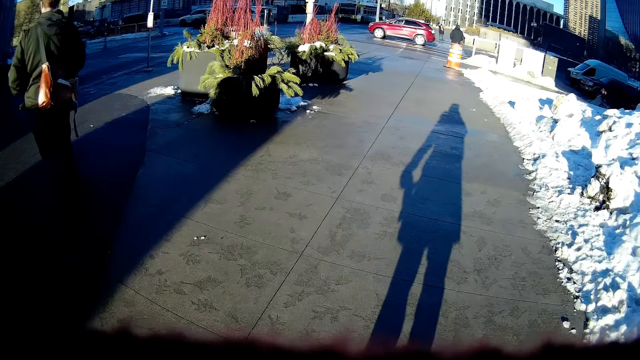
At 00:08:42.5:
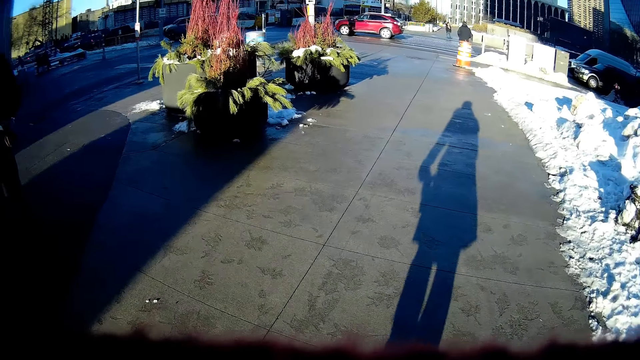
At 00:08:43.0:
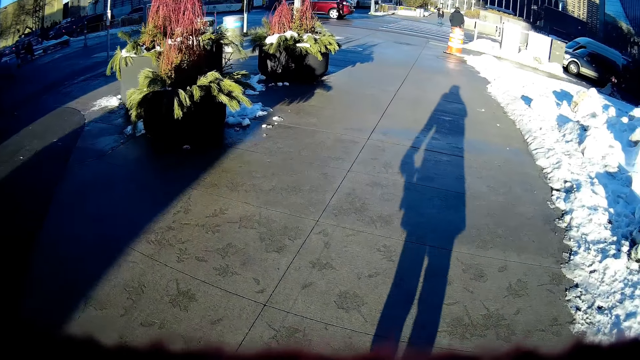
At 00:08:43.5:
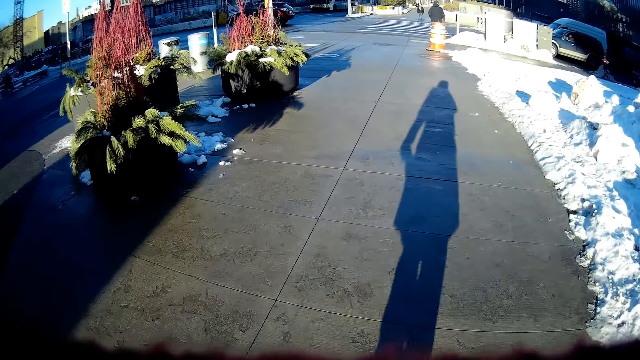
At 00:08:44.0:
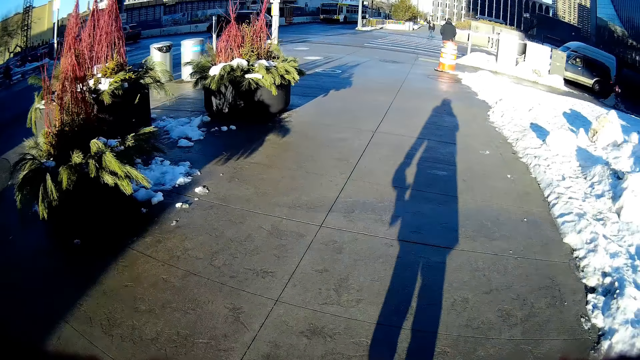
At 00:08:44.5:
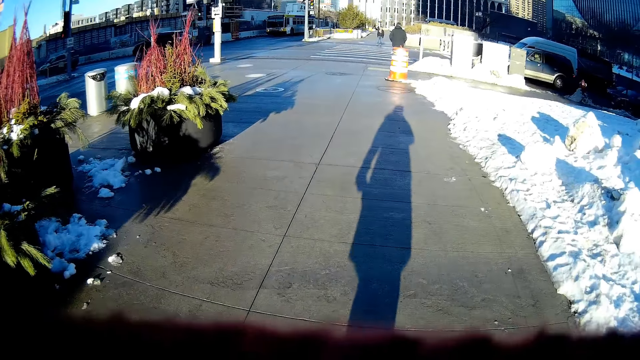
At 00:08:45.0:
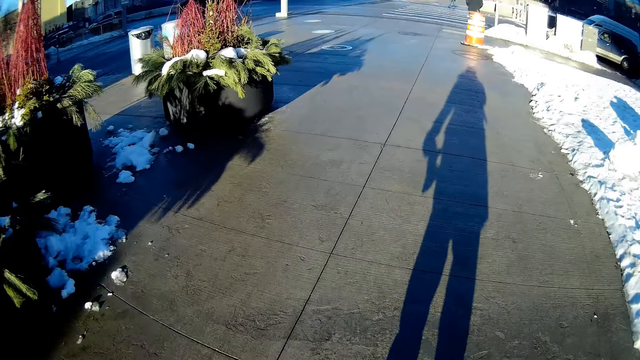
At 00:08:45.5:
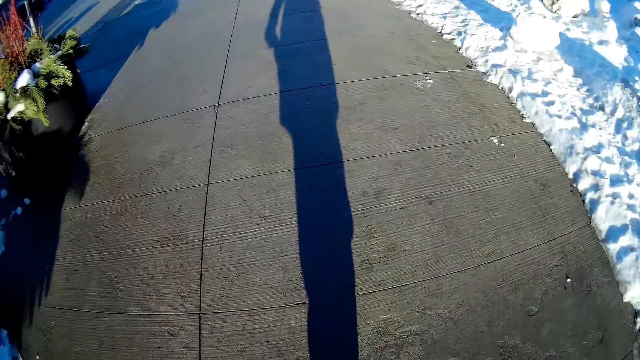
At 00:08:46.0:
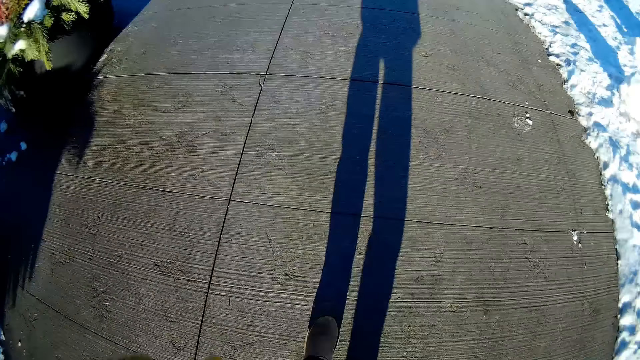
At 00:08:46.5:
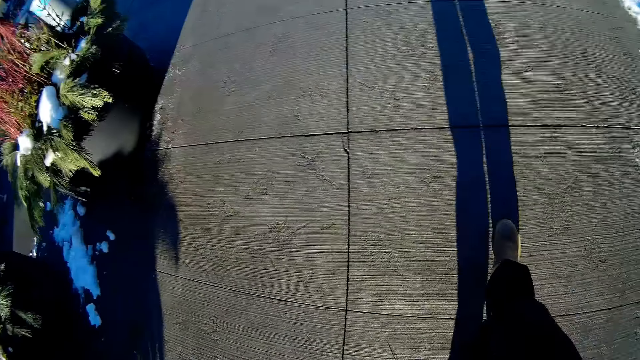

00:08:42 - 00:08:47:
The camera wearer walks past a man.

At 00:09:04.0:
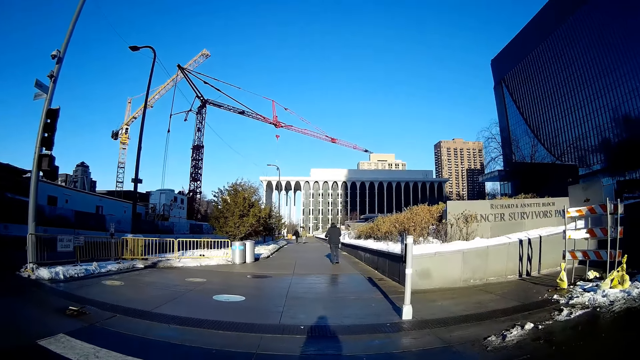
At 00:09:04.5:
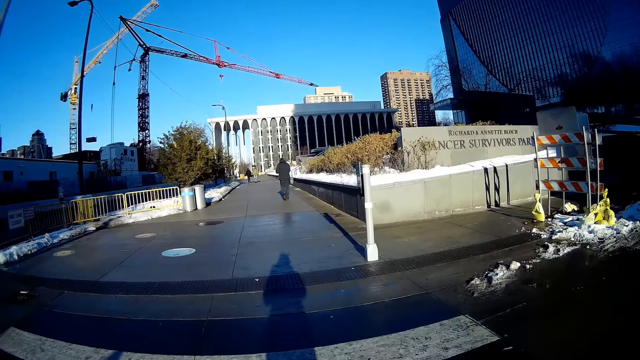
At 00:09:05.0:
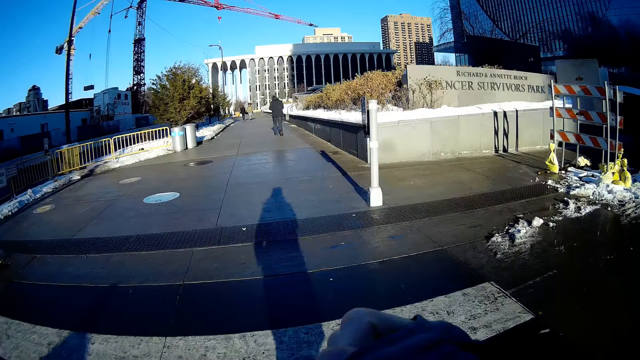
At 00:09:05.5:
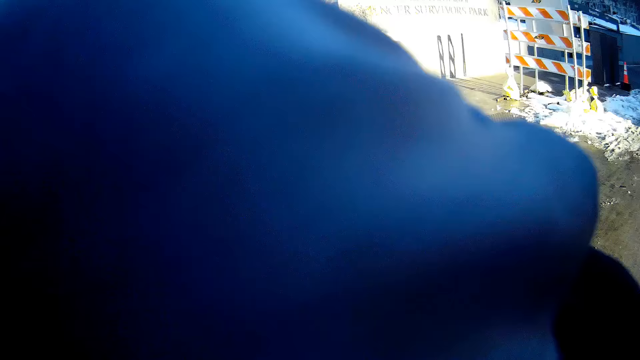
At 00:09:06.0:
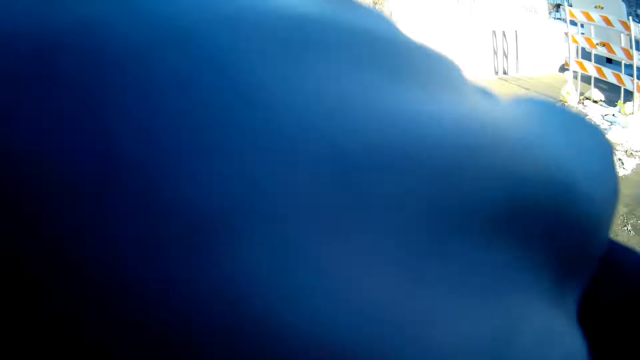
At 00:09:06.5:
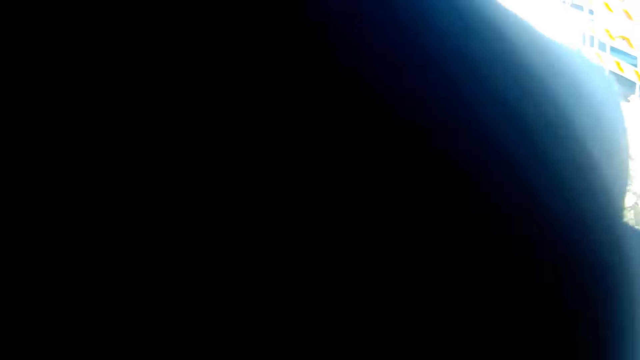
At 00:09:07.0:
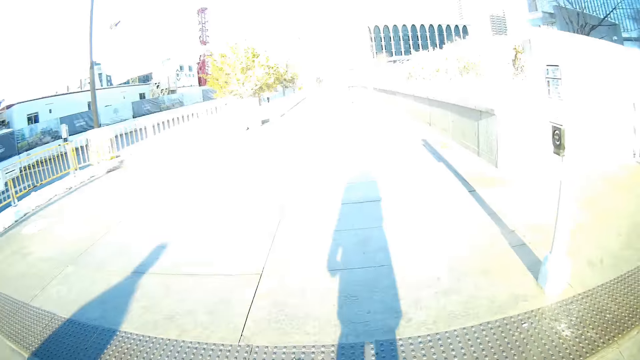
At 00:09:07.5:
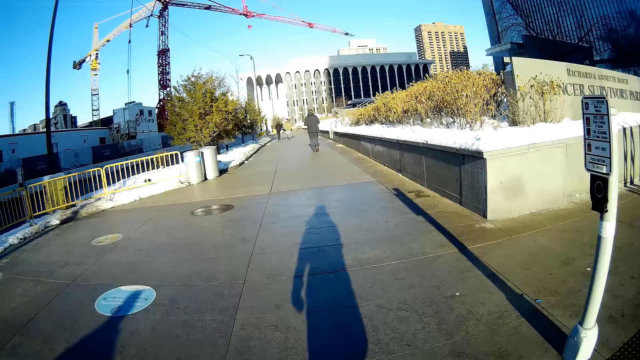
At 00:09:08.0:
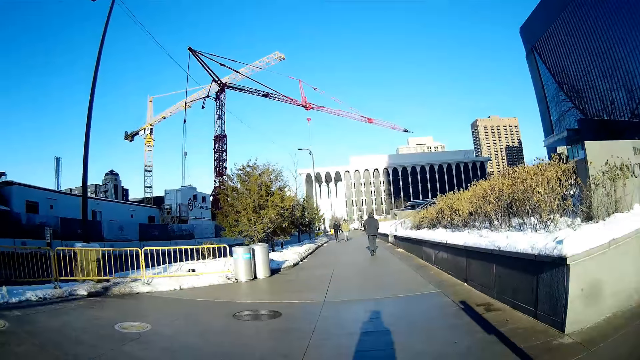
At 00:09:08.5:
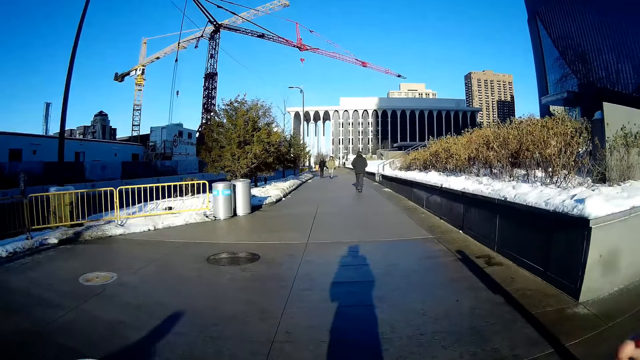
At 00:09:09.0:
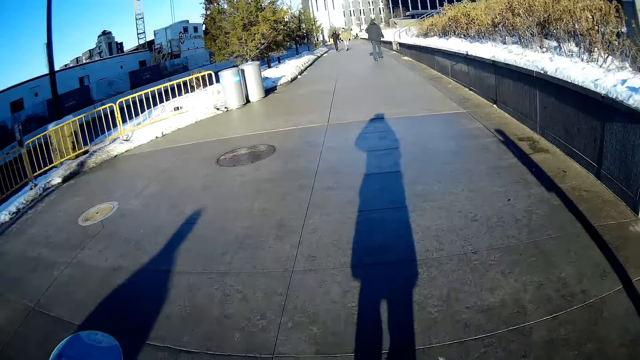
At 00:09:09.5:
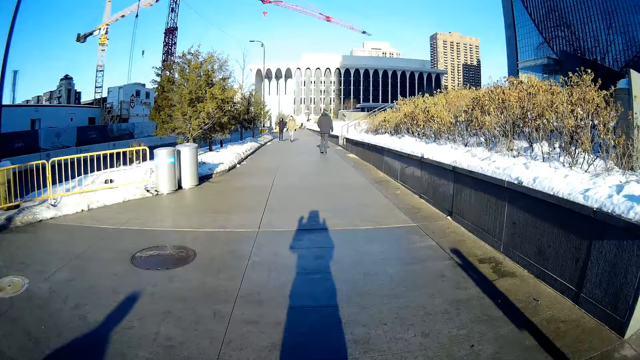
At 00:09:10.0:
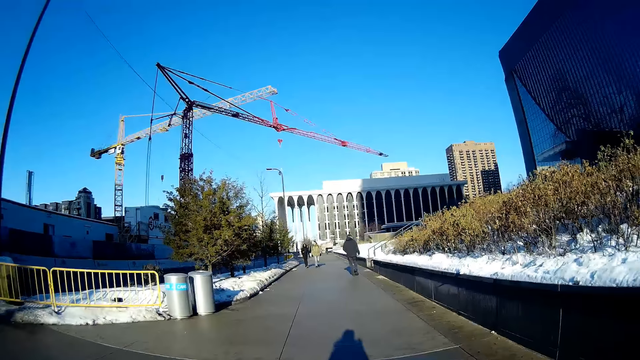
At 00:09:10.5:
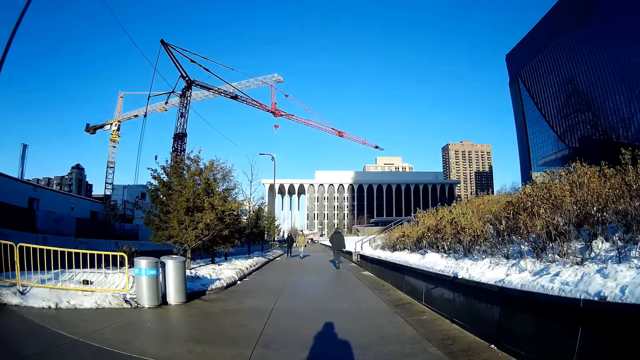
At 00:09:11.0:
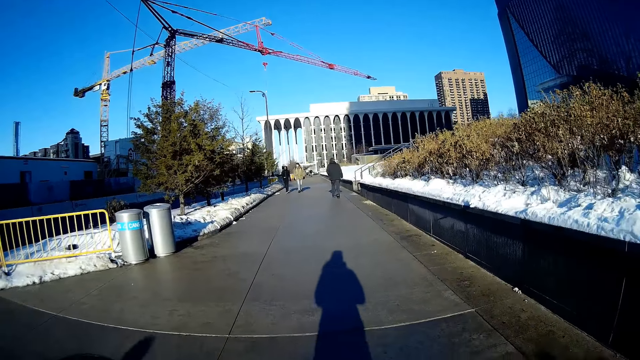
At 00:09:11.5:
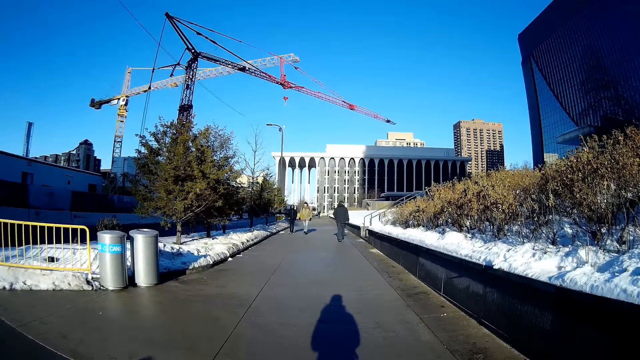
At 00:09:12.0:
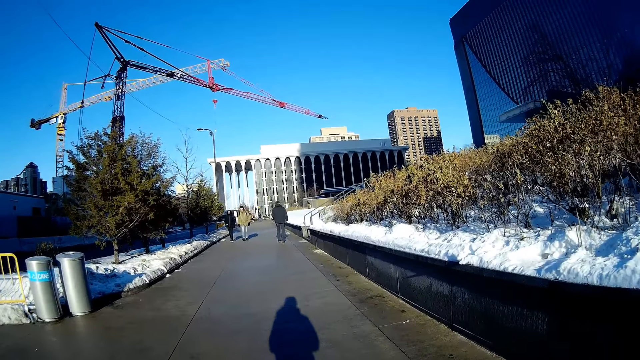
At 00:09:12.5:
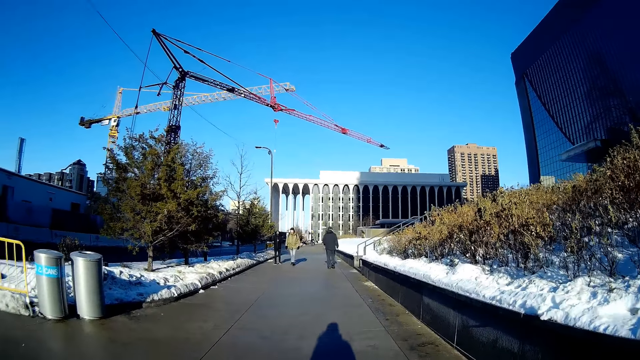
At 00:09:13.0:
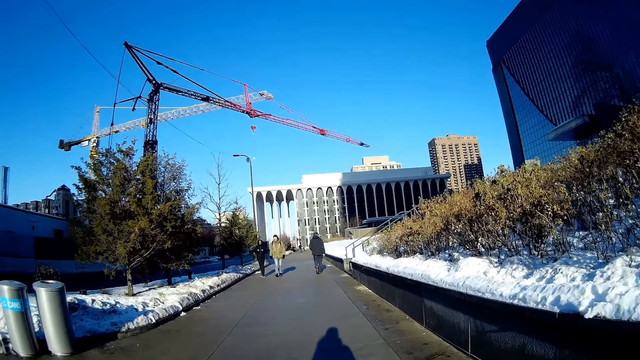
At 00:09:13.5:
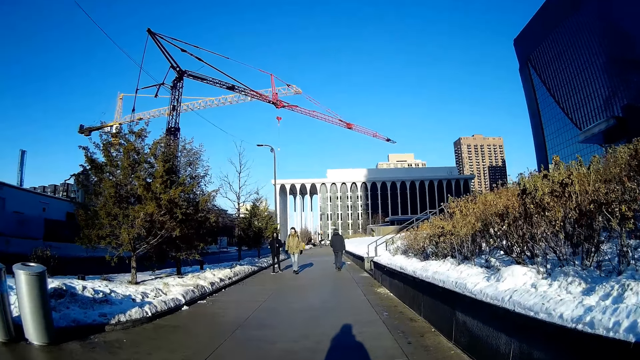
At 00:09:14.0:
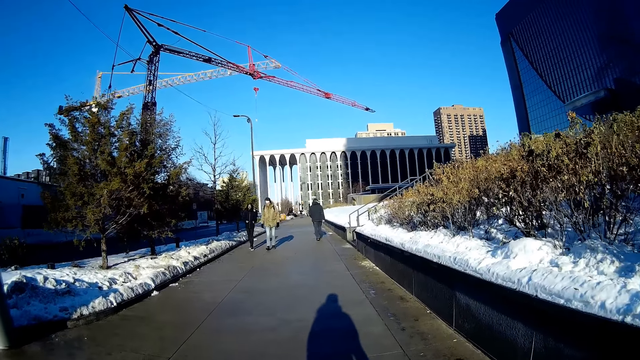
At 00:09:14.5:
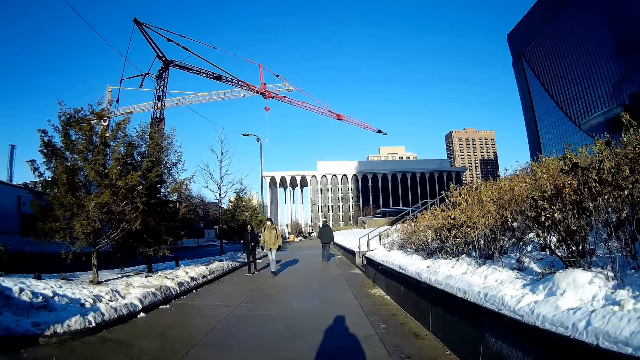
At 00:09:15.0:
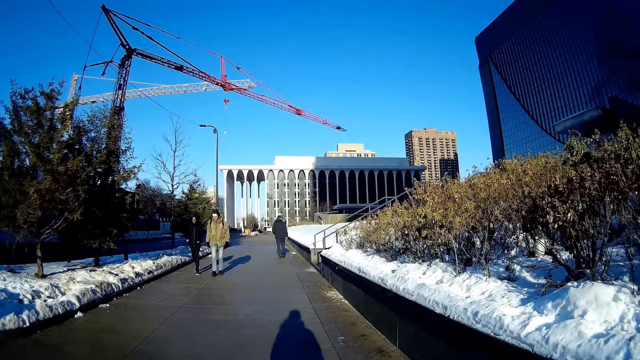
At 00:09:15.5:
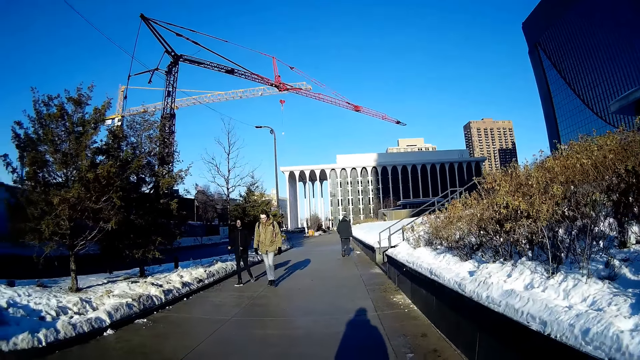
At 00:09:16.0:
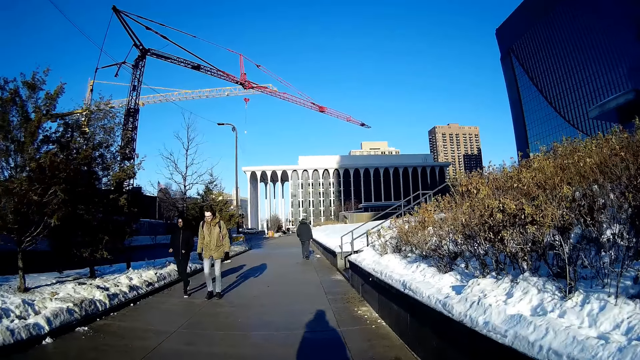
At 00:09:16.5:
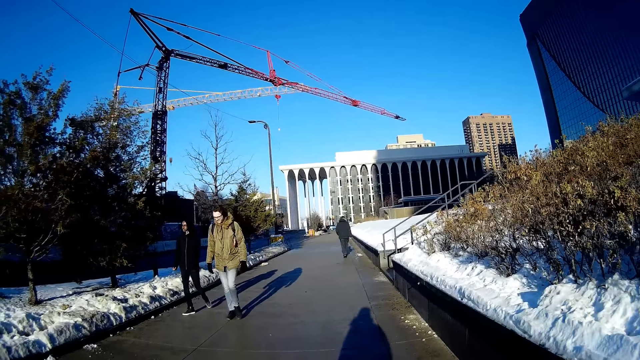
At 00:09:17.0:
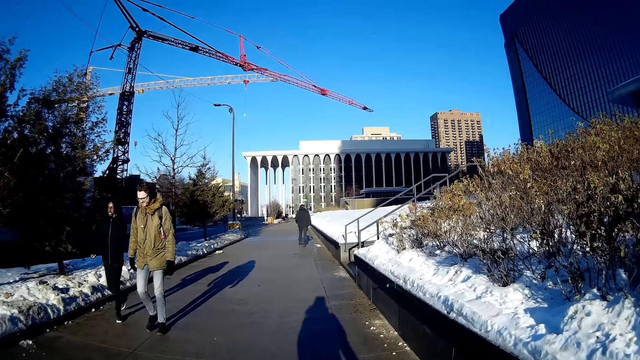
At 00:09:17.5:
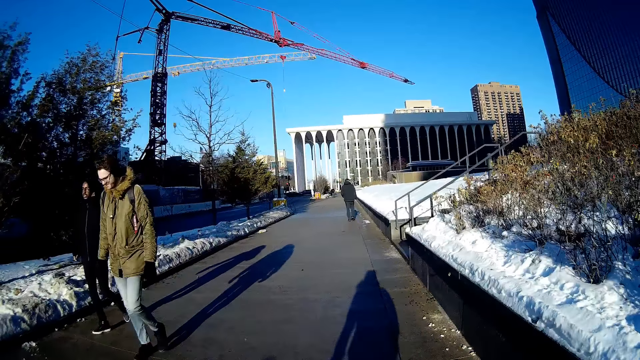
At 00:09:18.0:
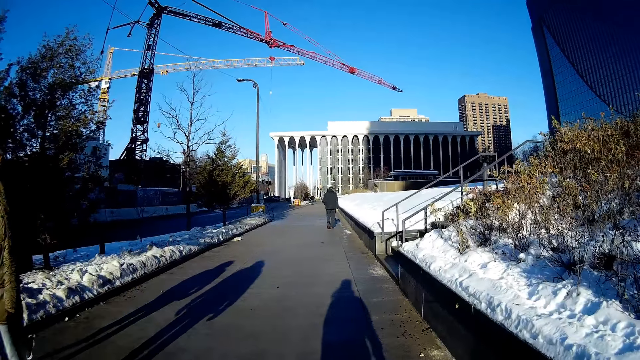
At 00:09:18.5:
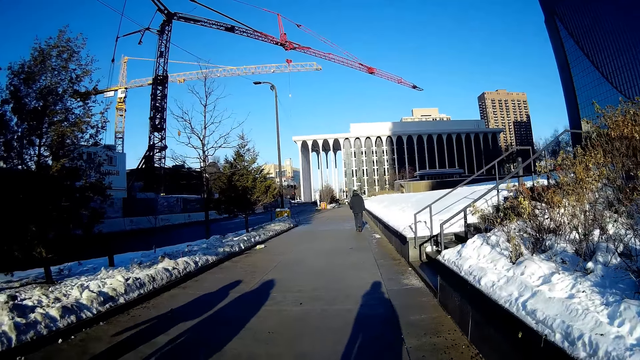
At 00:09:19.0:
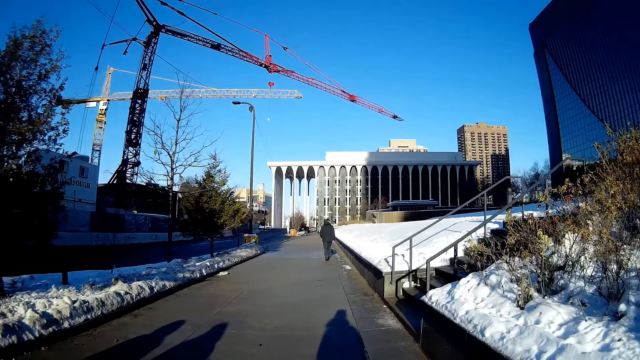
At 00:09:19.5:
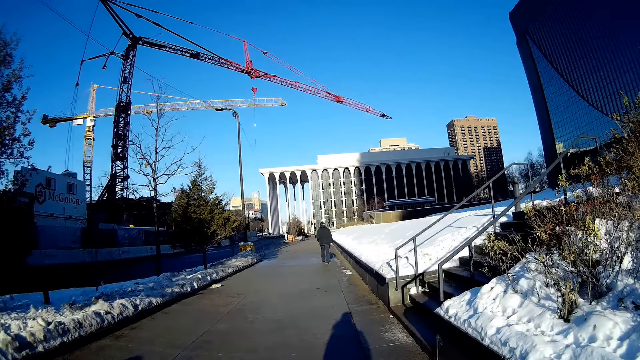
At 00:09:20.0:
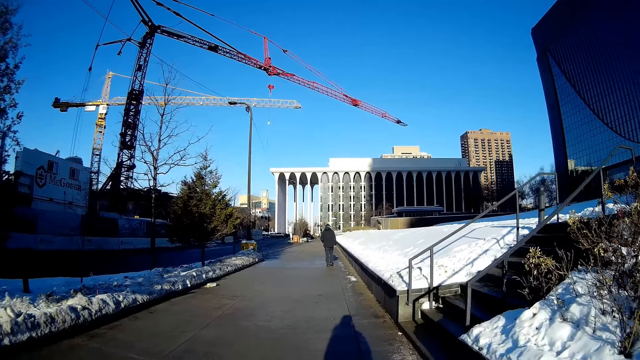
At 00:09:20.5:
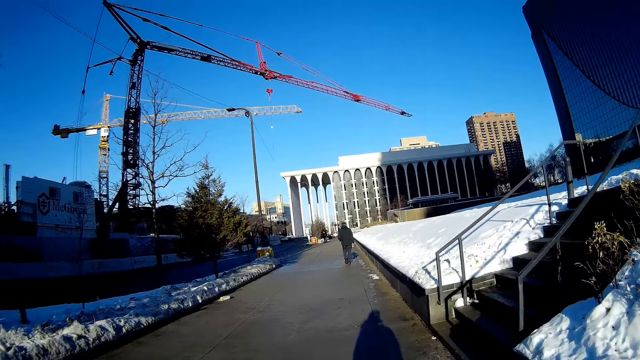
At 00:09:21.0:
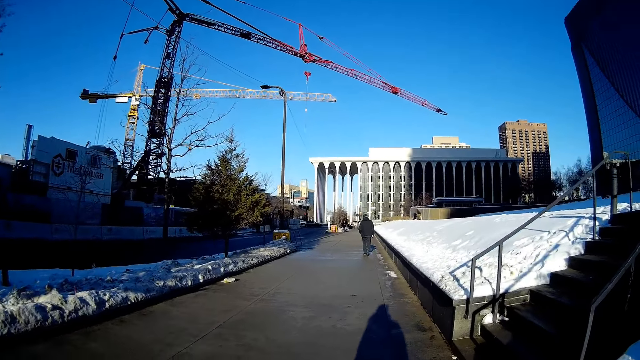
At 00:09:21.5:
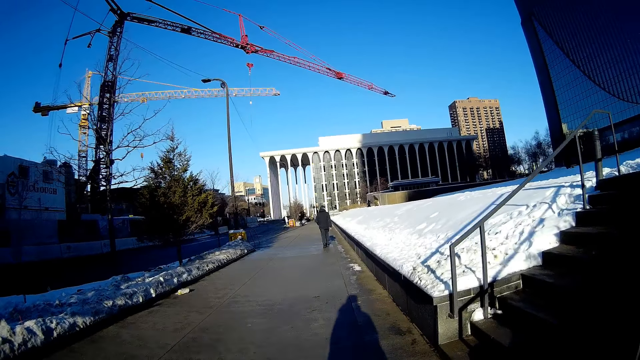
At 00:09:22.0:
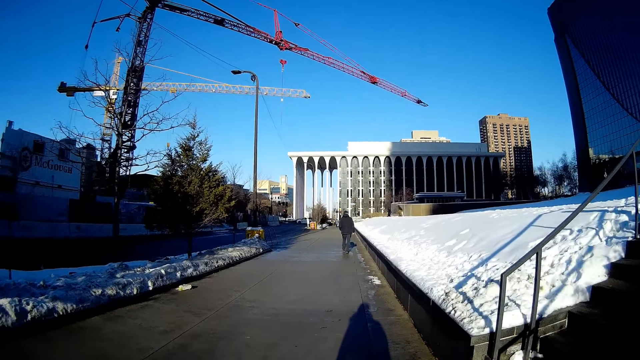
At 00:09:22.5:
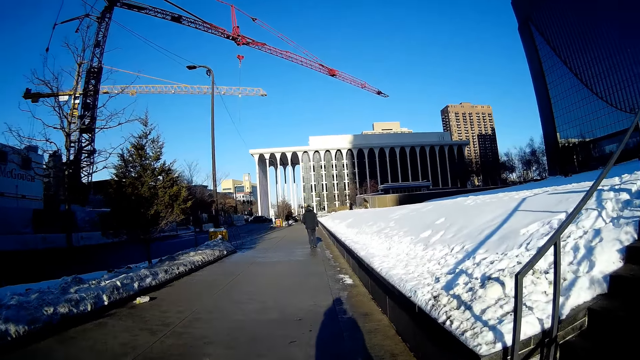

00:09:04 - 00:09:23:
The camera wearer walks along the road. They raise the right hand towards the camera. They withdraw the right hand from the camera. They walk along the road. A man adjusts his cardigan with his left hand. The man walks past the camera wearer. Another man walks past the camera wearer.
